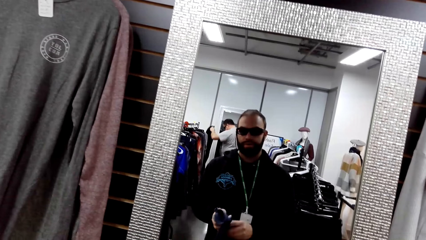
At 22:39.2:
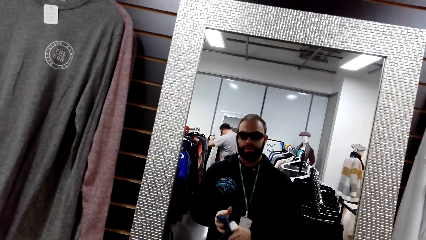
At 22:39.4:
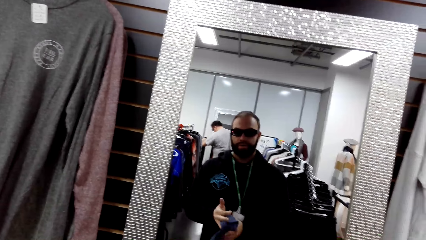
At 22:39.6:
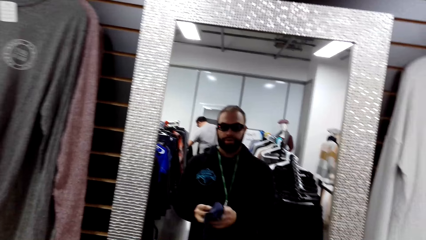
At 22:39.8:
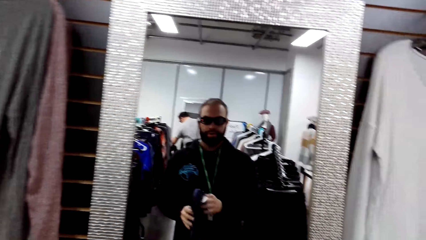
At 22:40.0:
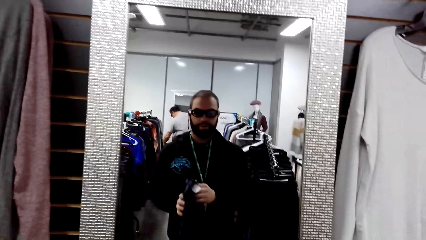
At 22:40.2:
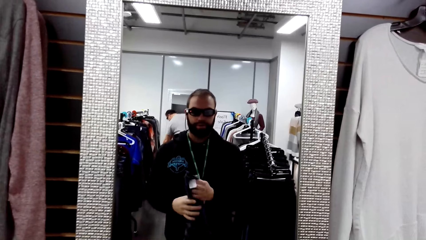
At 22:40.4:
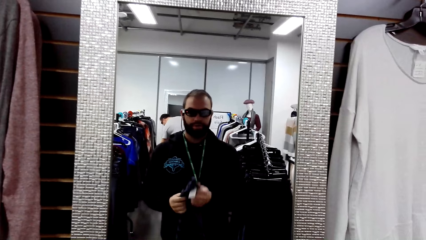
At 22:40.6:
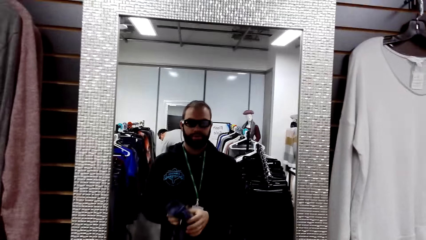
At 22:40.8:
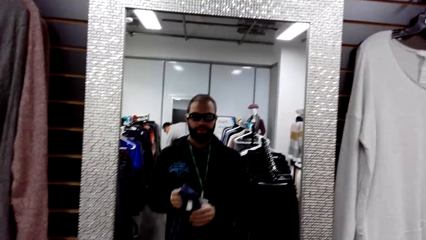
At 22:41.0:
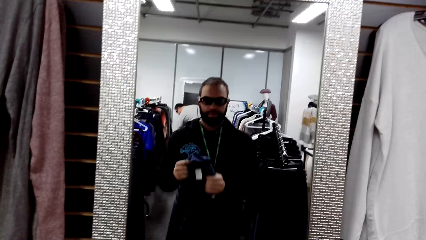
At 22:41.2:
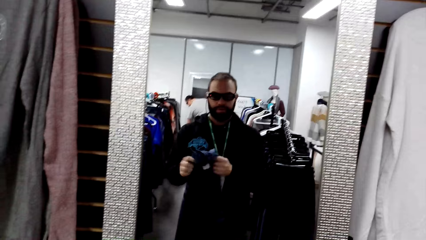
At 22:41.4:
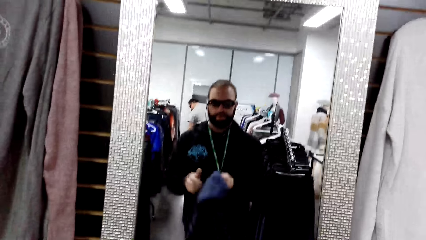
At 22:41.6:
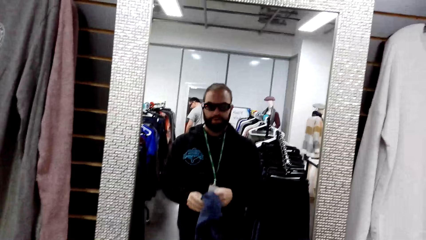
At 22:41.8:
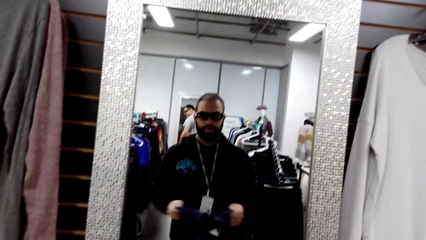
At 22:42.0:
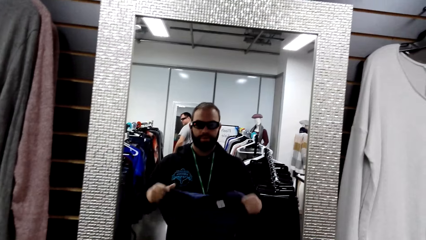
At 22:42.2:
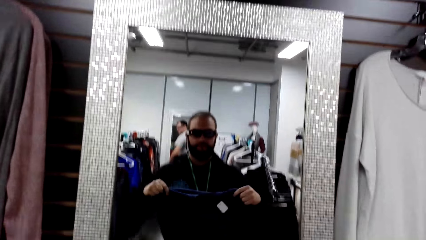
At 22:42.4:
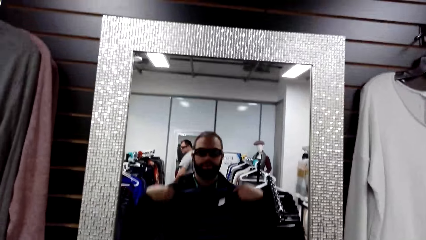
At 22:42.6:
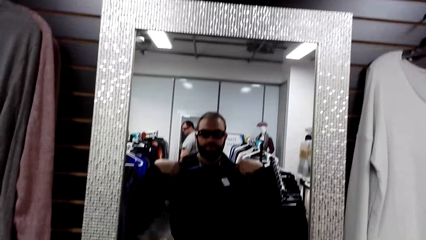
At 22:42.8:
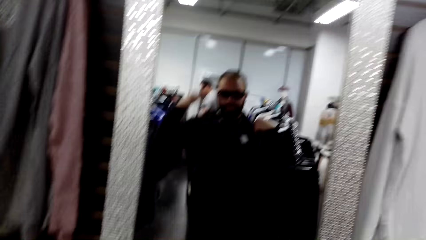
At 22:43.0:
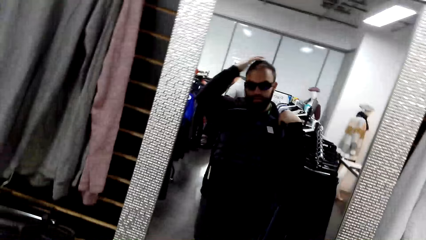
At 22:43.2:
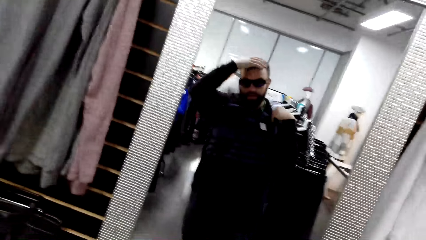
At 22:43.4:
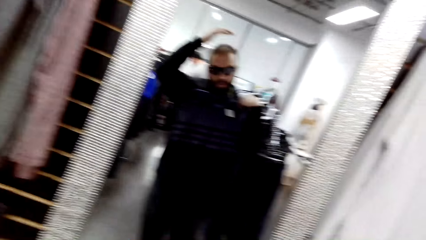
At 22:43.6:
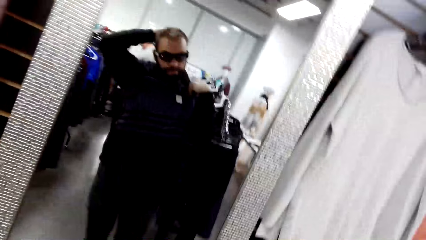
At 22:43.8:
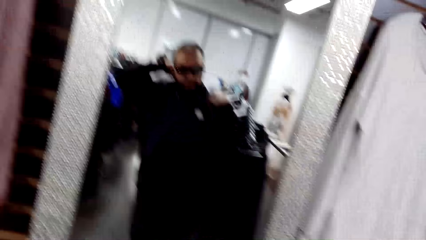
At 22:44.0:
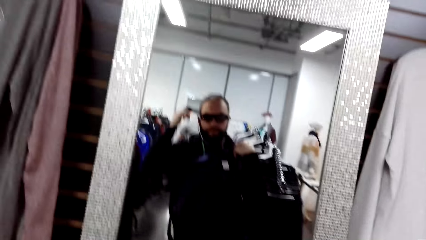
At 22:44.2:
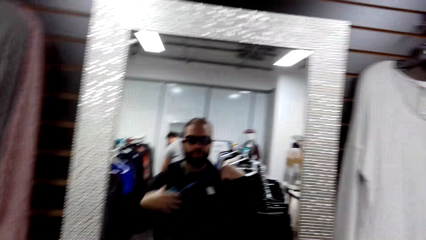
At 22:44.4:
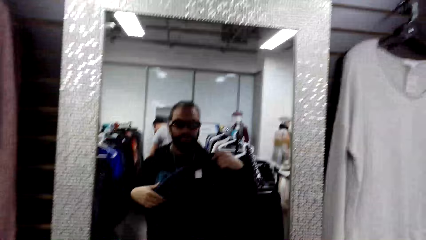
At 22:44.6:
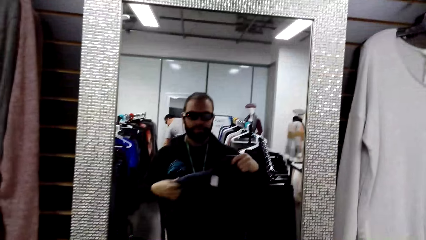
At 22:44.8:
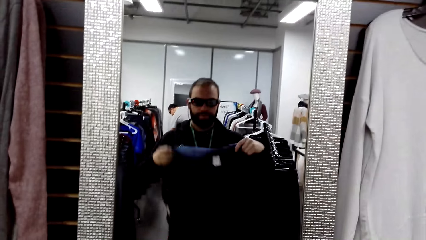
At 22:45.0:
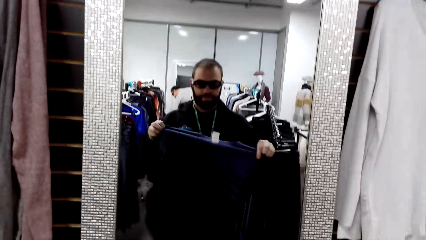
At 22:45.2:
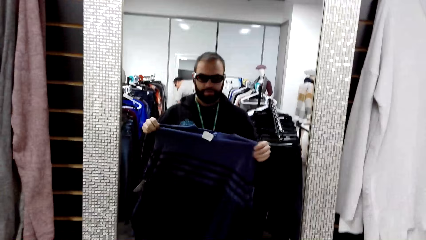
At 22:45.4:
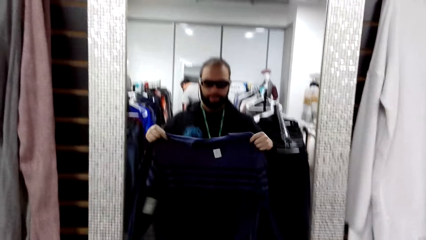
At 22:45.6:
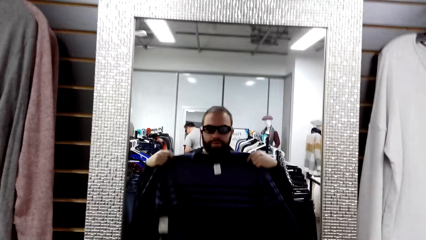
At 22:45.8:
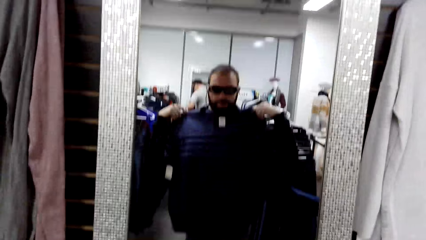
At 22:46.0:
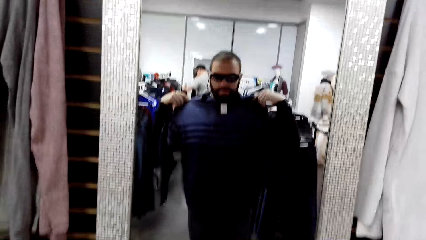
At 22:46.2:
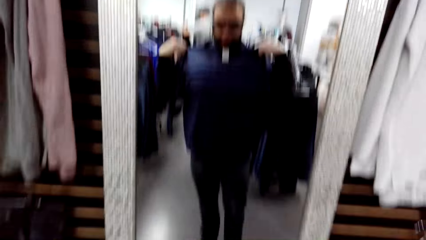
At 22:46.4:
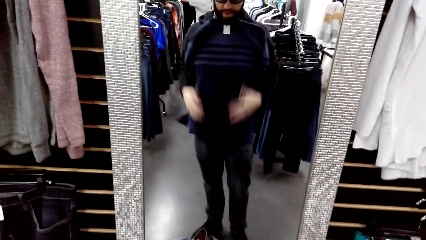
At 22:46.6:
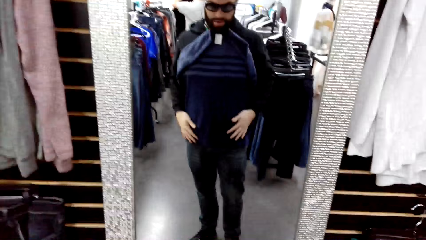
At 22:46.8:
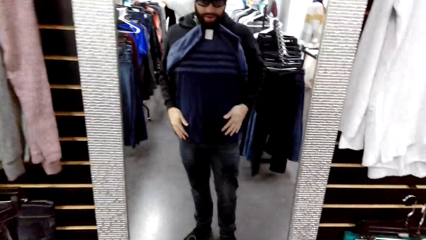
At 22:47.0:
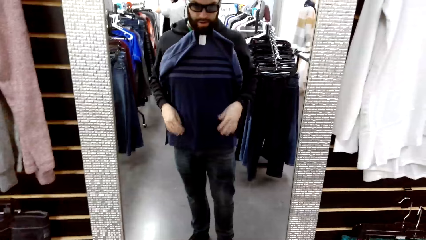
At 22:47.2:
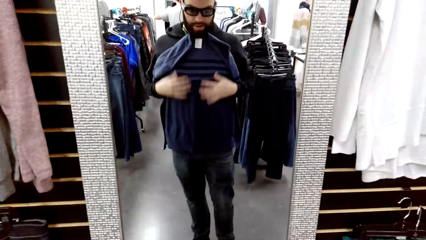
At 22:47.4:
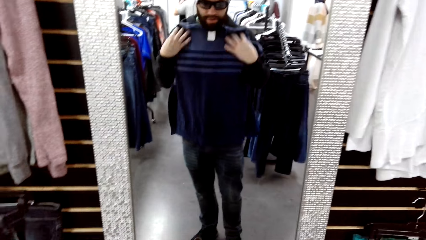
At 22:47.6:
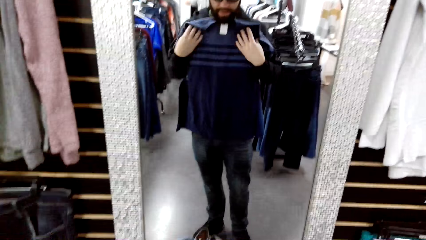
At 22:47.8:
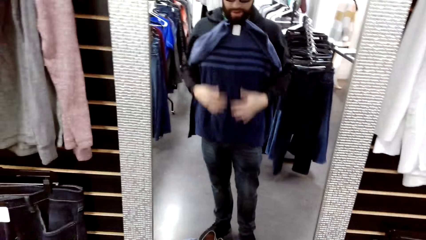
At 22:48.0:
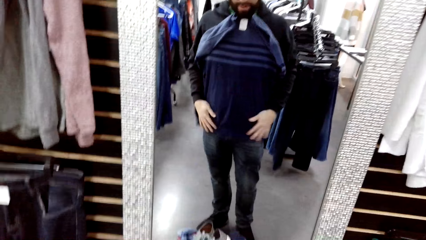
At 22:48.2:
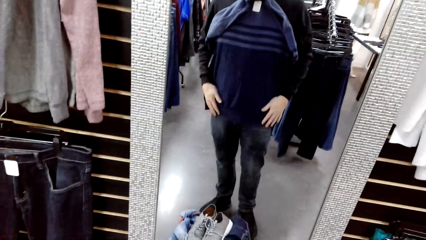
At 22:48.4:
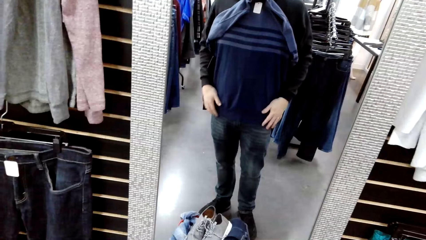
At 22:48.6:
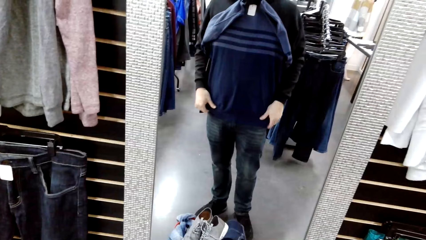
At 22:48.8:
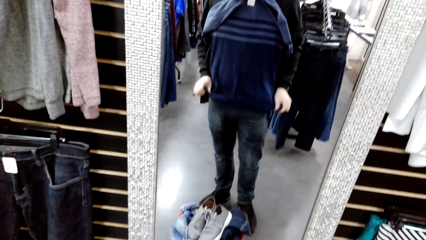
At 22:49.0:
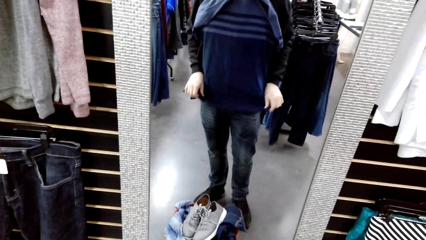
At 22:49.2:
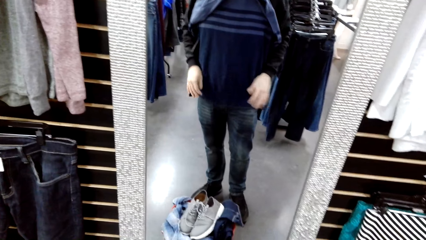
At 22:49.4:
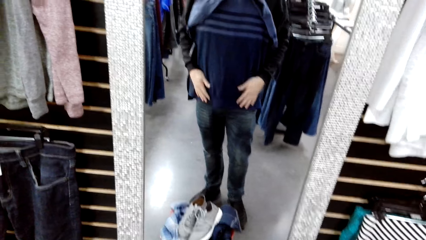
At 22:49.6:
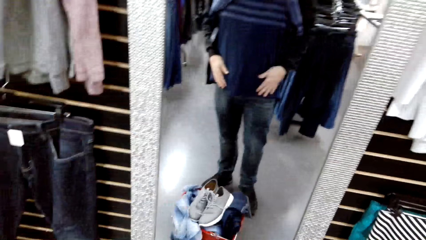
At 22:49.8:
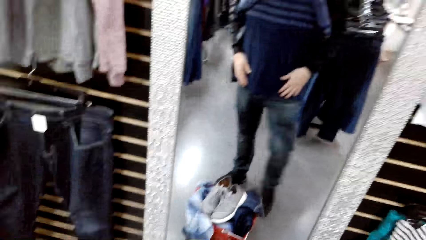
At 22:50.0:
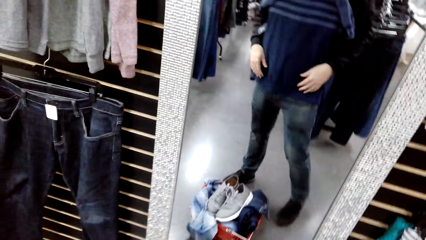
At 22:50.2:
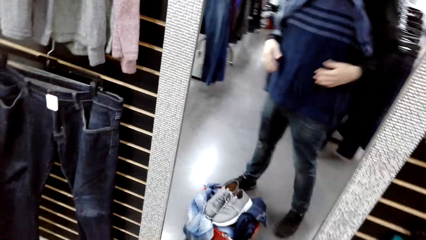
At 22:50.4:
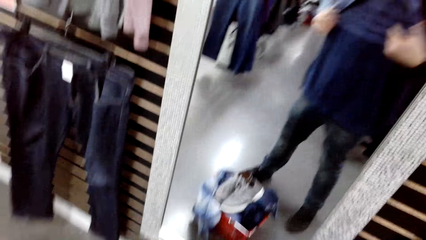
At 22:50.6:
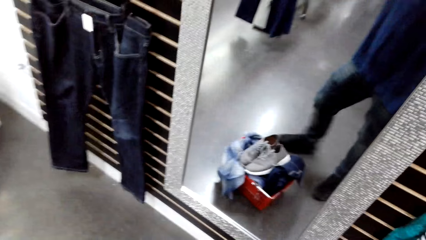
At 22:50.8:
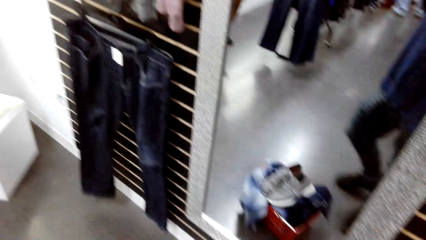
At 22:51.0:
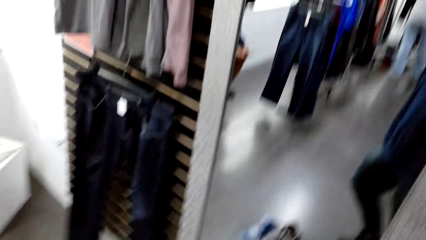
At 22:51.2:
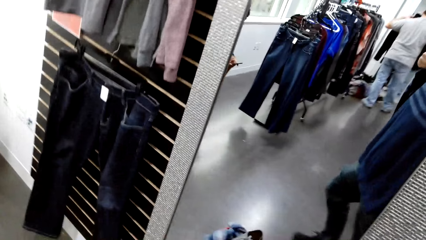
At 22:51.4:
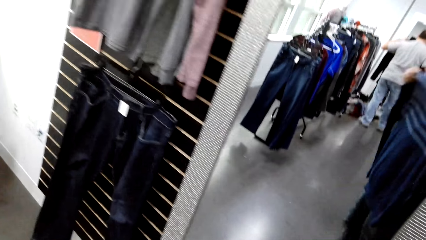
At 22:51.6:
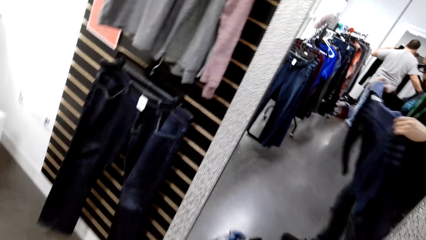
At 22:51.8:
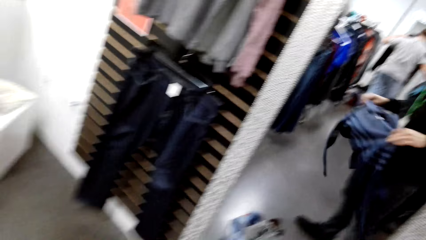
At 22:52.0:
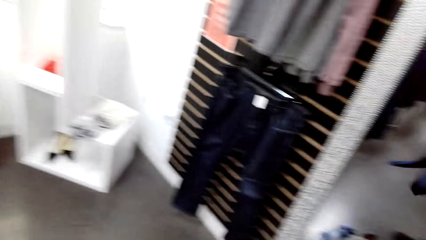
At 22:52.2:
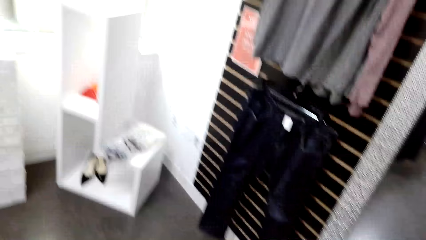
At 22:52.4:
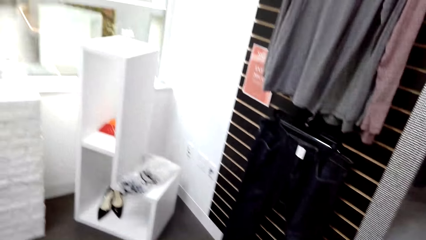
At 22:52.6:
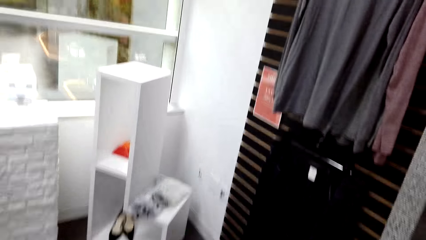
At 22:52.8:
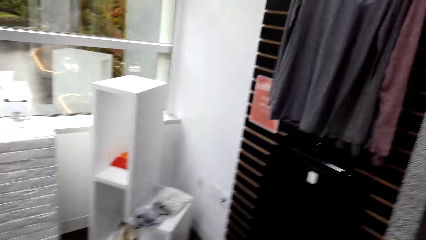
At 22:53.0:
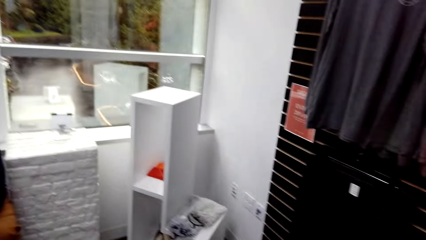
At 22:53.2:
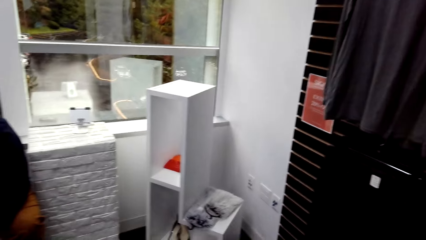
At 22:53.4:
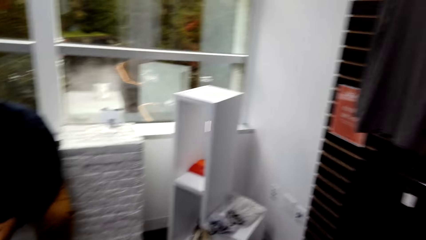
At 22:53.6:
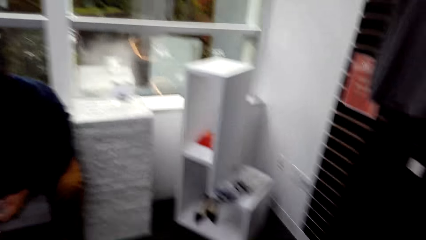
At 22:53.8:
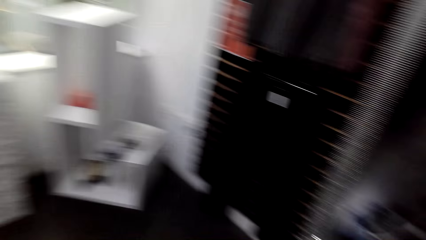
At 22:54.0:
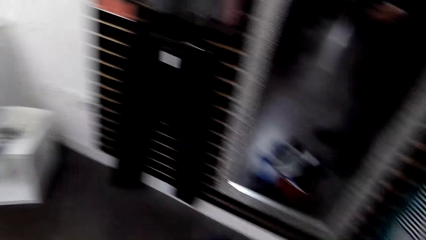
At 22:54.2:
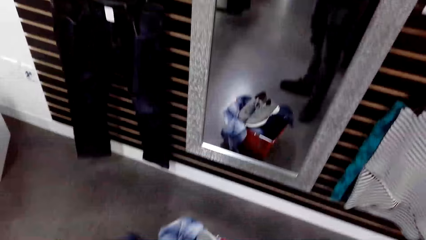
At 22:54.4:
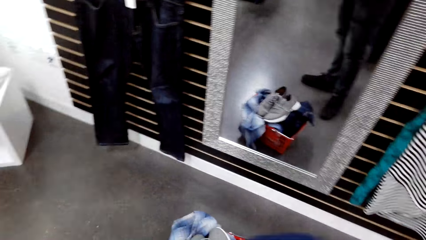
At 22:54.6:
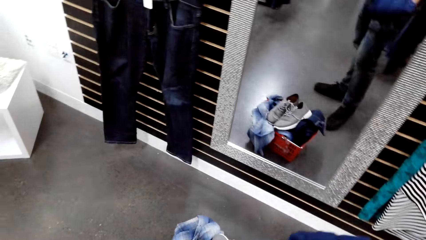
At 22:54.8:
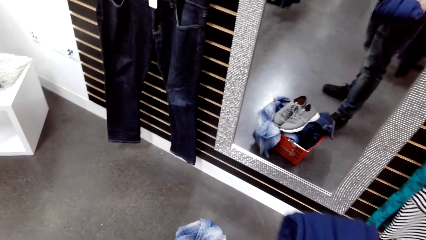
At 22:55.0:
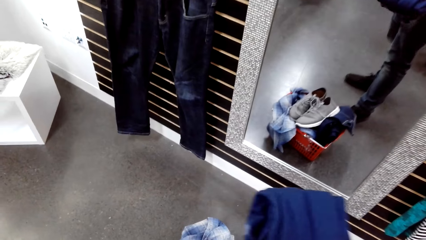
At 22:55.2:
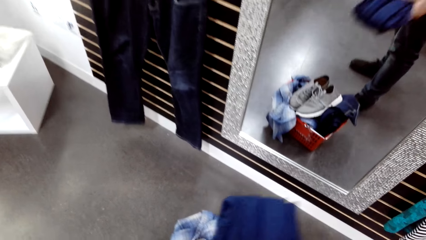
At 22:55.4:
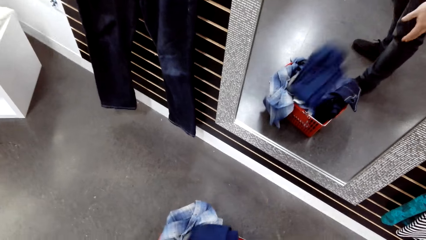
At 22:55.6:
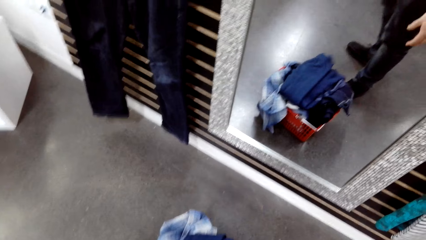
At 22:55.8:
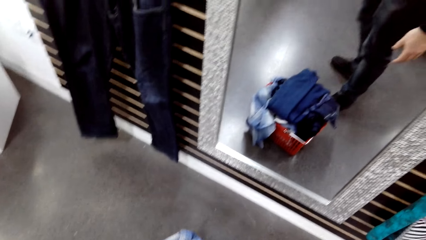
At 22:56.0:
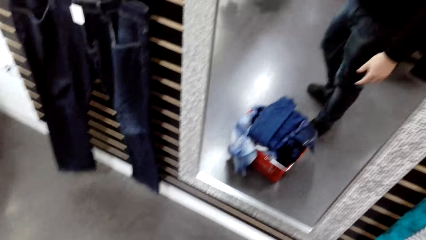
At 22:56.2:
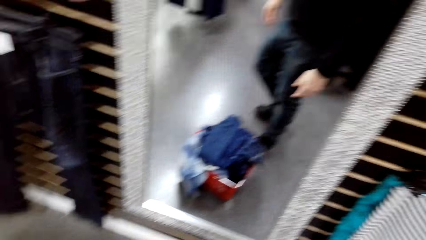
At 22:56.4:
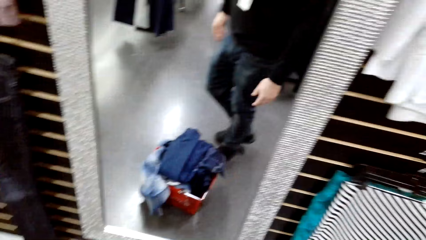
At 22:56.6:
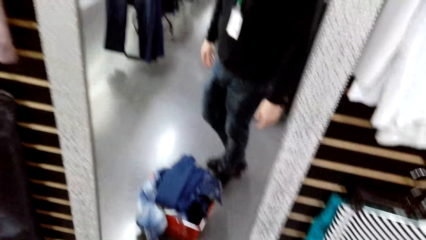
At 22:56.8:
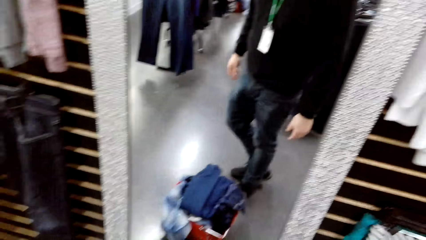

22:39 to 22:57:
The camera wearer holds a sweater on his chest. He rubs his head with a hand. He holds the sweater in front of the mirror with both hands. He folds the sweater. He drops the sweater in the crate.
